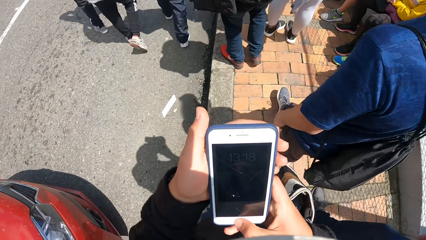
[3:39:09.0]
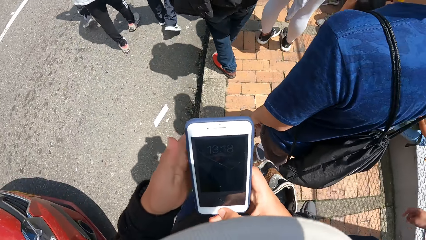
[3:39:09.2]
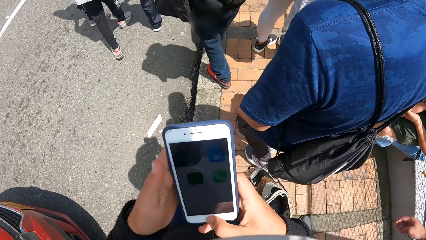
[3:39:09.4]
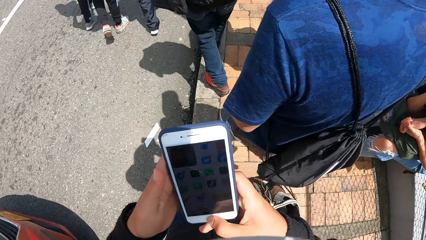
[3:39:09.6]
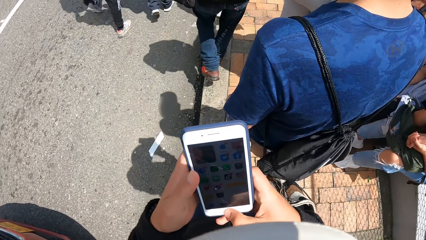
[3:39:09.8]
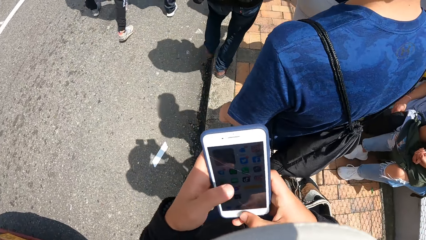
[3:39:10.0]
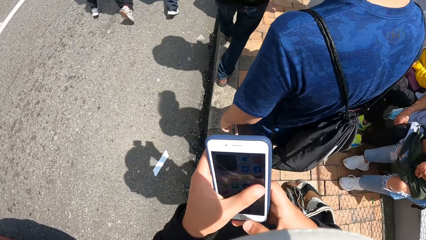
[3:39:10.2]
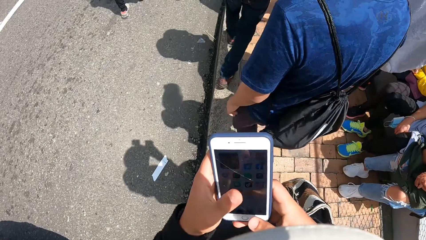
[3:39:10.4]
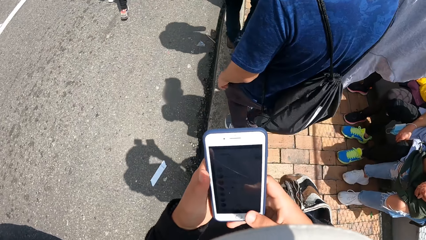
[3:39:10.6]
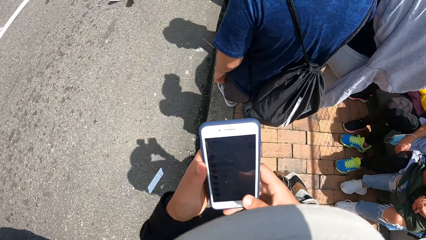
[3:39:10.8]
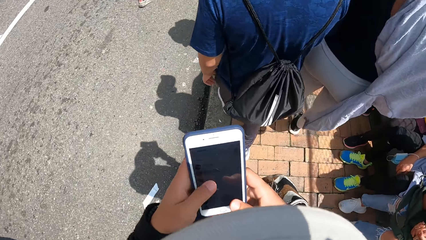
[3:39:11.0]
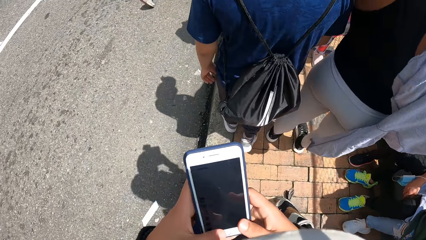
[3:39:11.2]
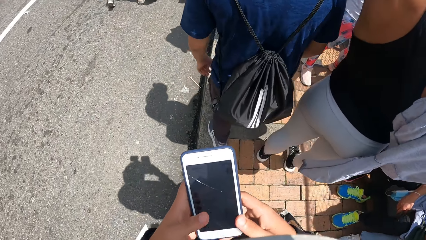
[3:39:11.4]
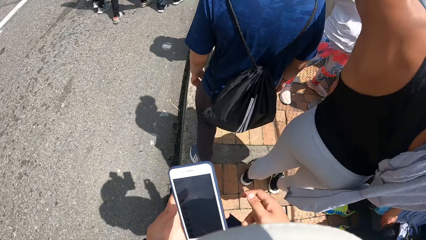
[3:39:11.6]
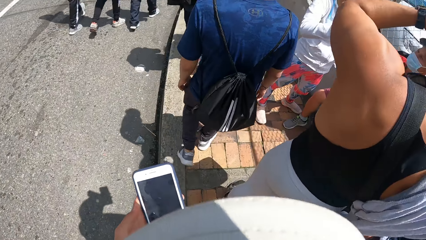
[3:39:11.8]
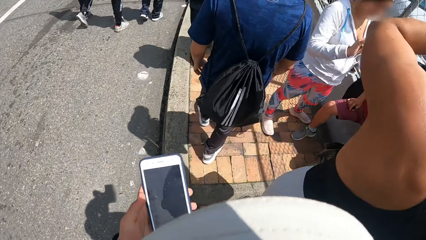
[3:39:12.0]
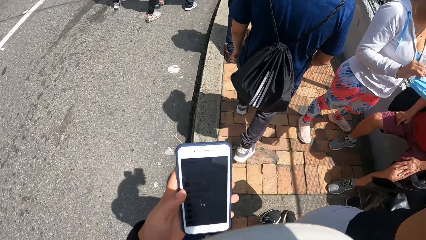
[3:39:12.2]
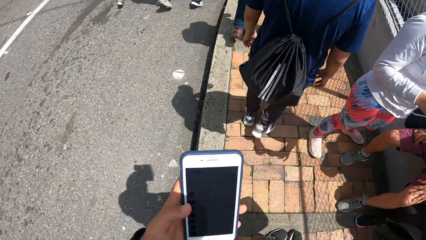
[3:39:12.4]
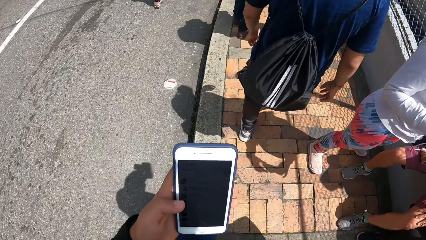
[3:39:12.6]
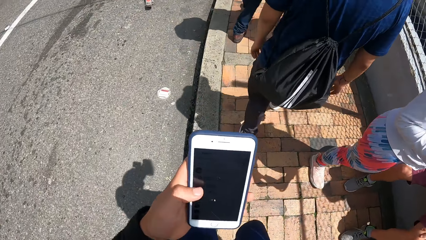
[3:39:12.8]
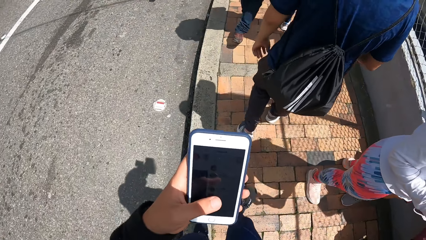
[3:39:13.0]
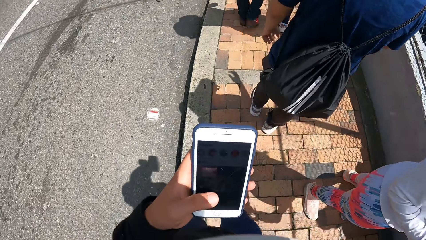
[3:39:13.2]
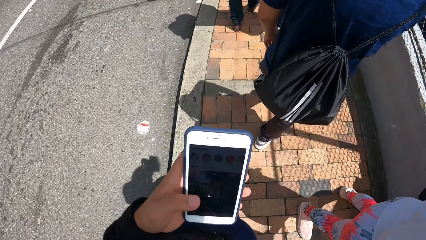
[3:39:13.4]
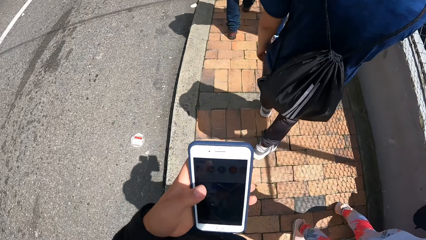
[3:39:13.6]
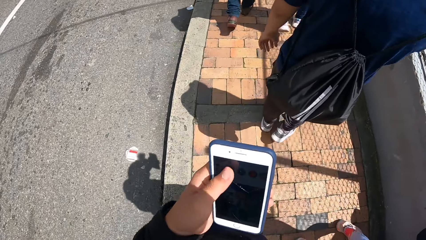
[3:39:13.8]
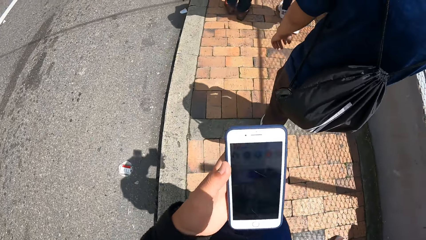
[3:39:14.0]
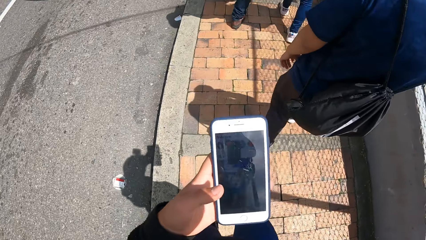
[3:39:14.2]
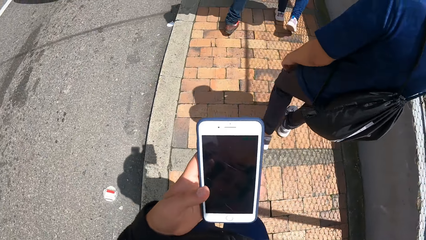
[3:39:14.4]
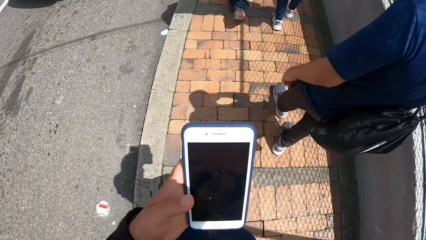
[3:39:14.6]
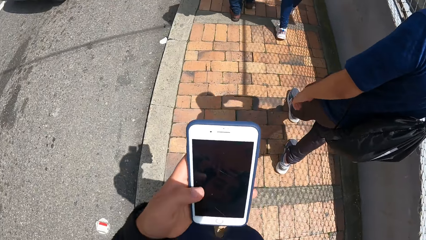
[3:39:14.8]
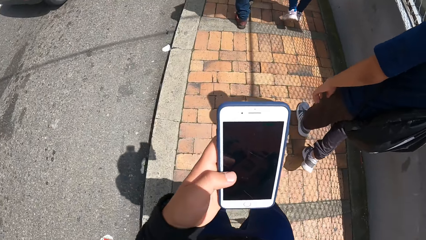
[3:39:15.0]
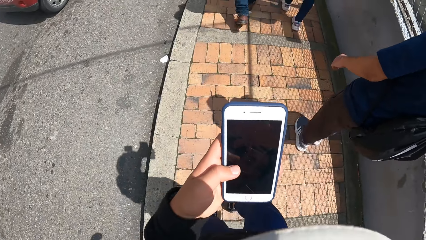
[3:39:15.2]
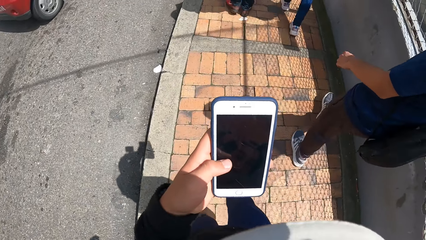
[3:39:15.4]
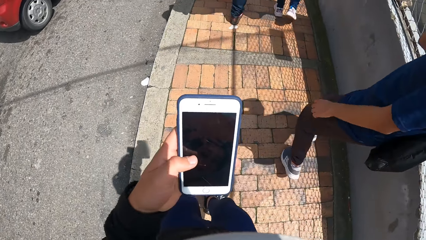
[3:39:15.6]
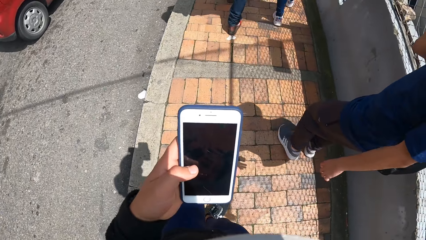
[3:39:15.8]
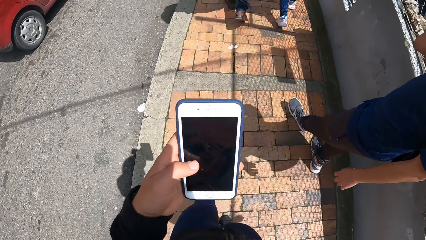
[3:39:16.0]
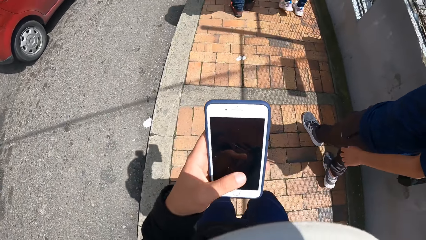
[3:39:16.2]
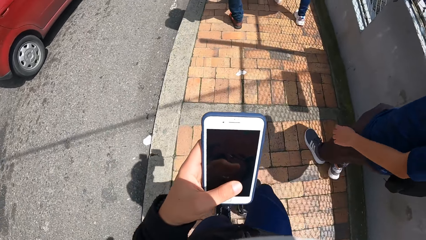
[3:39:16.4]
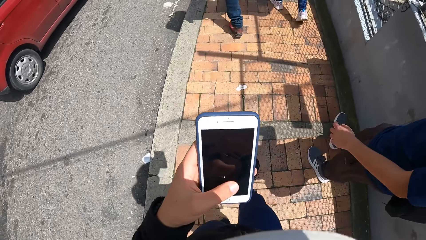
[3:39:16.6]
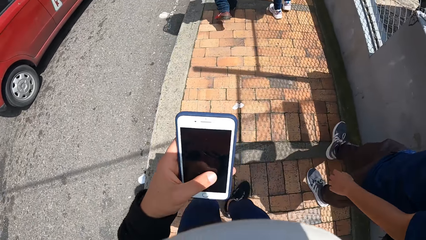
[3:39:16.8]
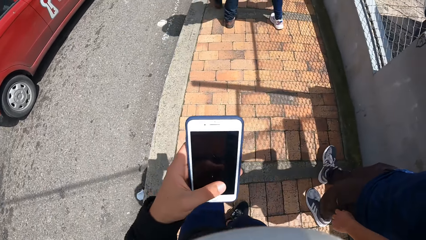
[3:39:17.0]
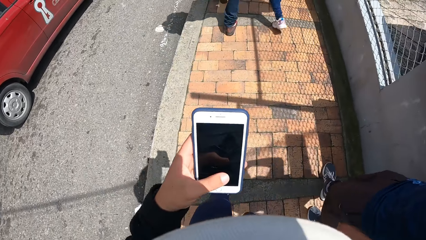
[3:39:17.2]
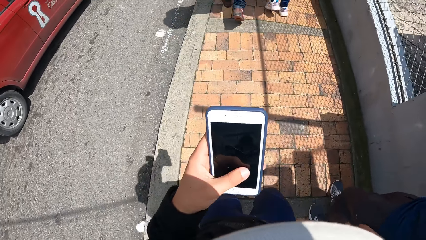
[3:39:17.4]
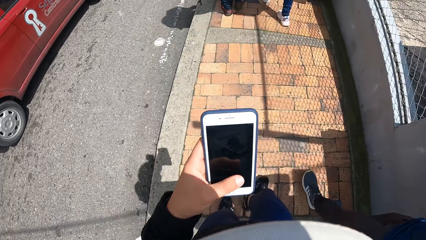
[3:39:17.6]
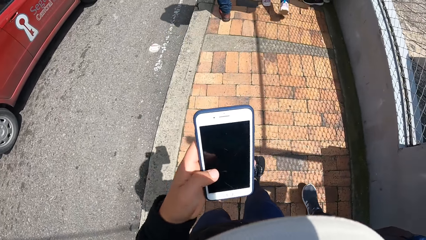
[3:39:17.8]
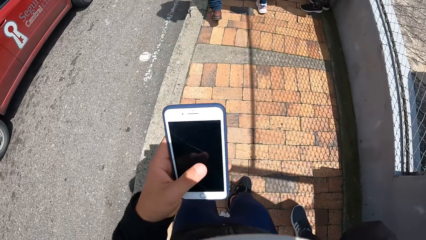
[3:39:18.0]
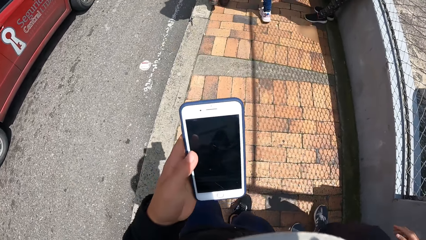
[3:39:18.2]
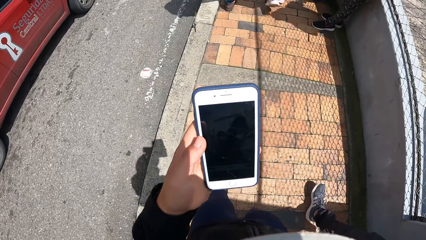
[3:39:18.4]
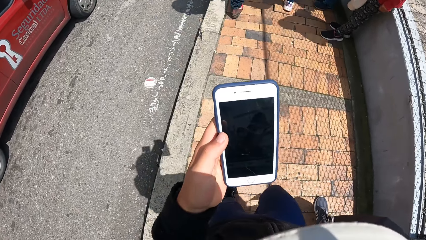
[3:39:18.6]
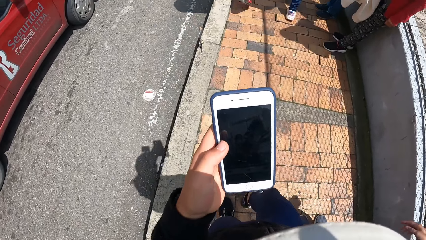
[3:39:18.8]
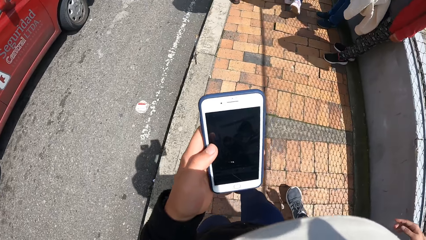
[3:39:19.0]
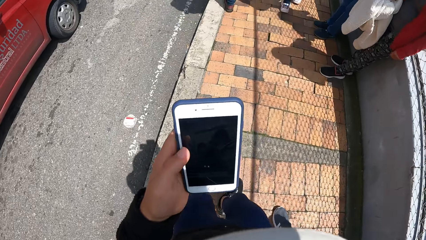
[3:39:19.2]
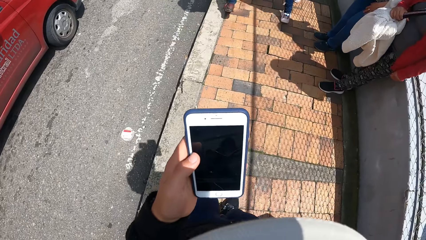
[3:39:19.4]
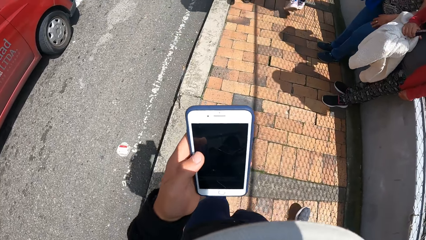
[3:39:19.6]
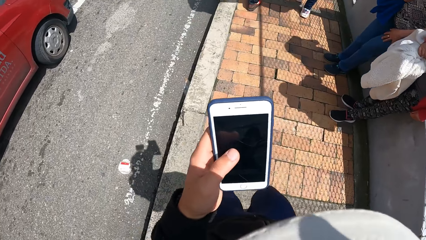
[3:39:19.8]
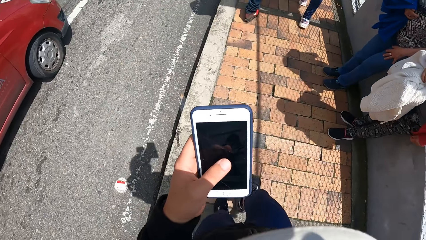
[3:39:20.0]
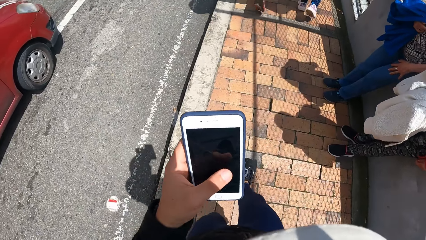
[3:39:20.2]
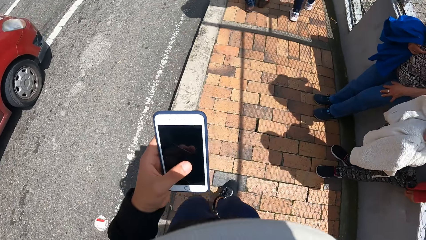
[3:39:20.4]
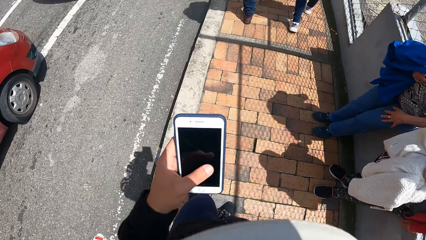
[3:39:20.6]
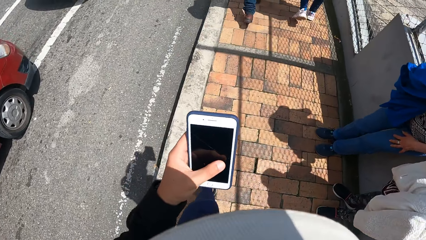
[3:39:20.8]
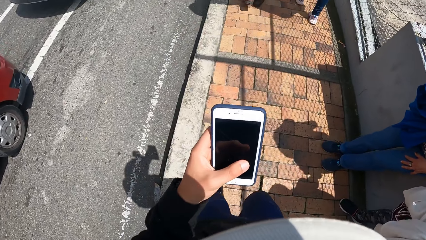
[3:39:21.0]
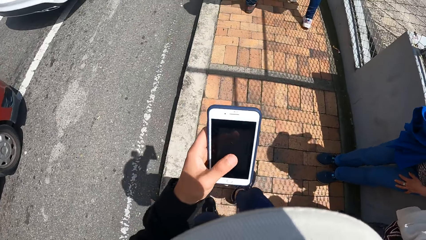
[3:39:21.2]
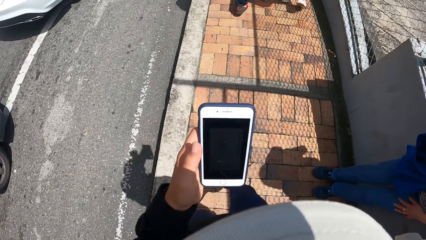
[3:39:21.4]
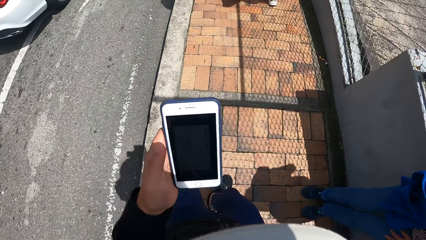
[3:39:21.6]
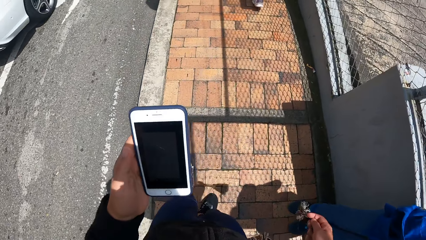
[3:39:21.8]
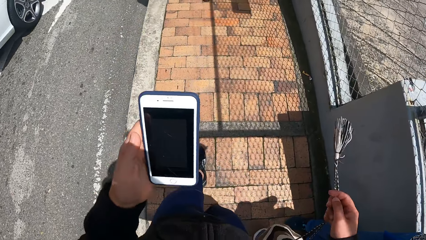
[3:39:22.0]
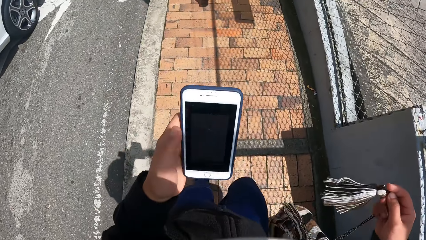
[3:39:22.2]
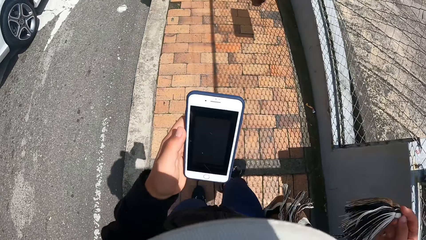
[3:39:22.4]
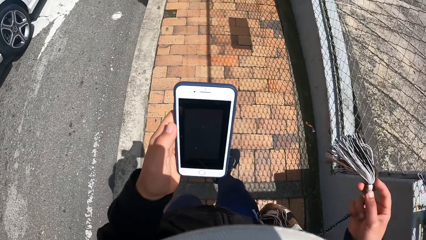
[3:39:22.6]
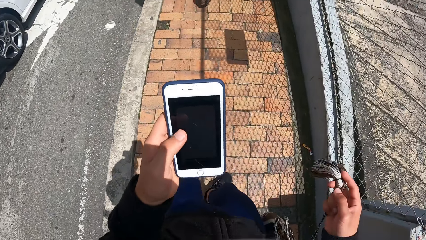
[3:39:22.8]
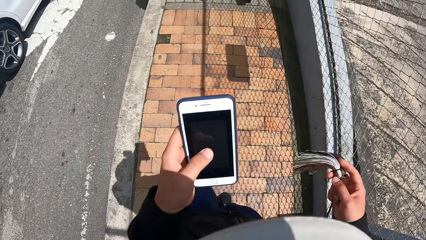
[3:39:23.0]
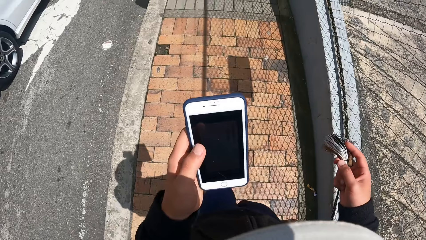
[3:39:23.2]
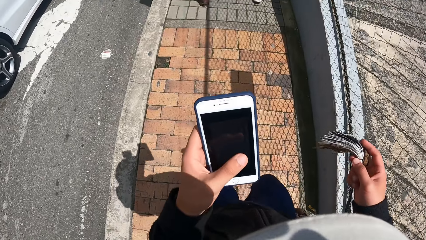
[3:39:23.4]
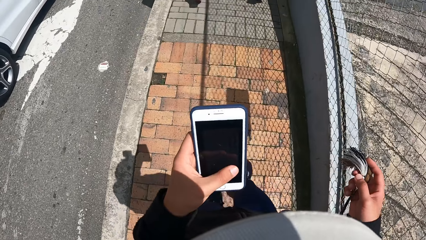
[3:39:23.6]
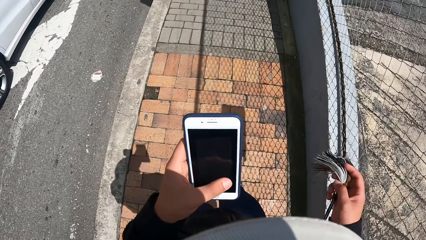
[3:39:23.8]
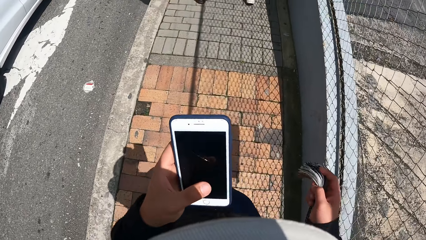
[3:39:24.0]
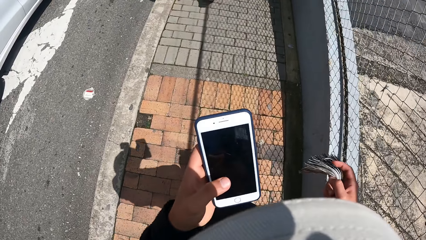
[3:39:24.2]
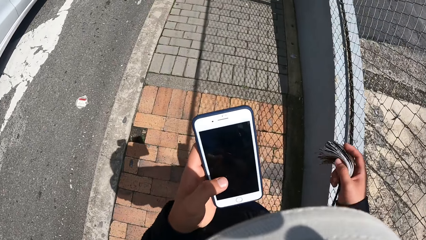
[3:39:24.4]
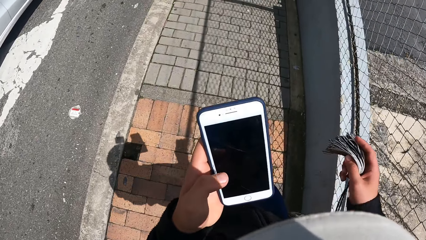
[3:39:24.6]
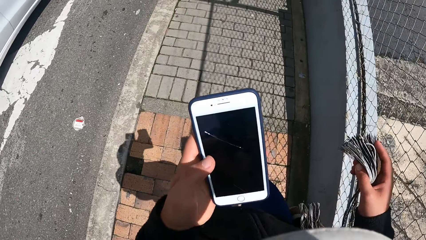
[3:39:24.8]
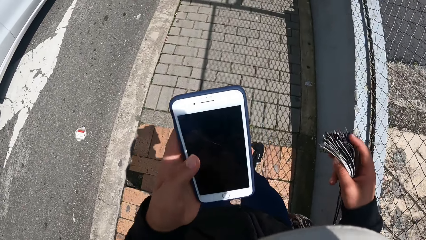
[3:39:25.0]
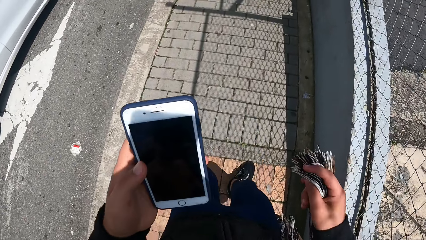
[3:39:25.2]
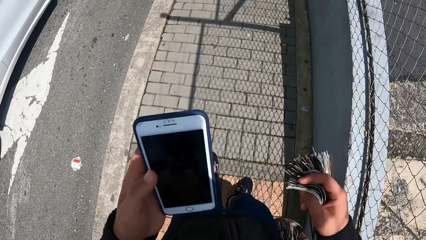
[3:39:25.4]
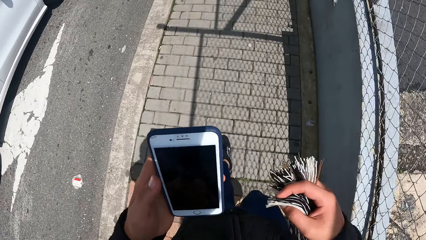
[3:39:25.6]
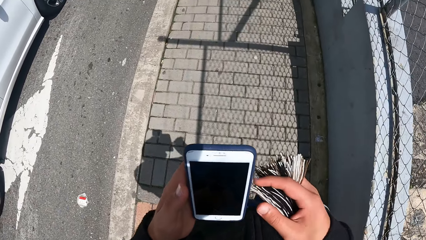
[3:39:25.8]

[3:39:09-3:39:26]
The camera wearer operates the phone with both hands. He operates the phone with his left hand. He uses the phone.
